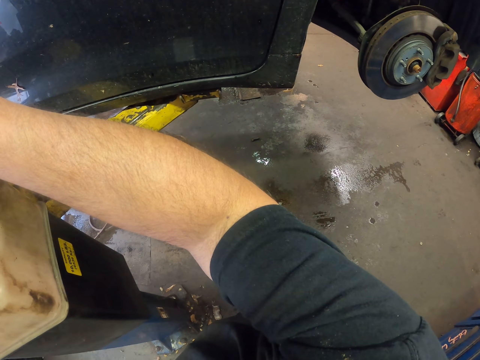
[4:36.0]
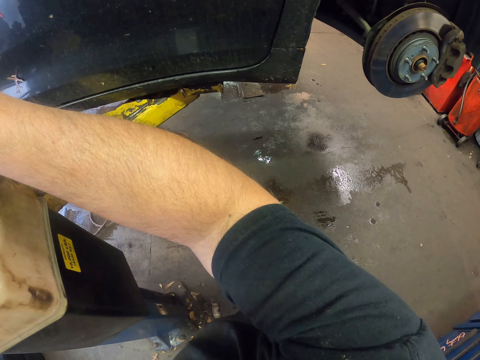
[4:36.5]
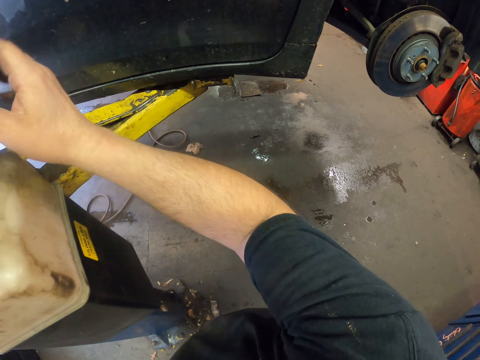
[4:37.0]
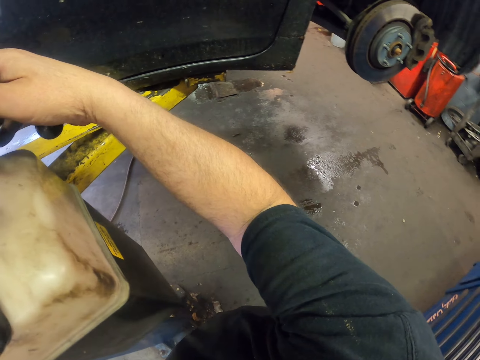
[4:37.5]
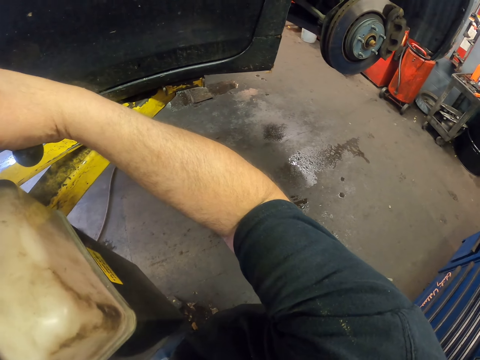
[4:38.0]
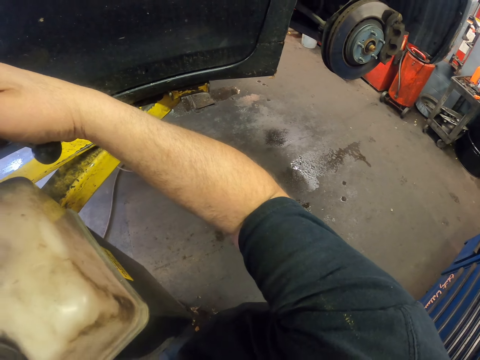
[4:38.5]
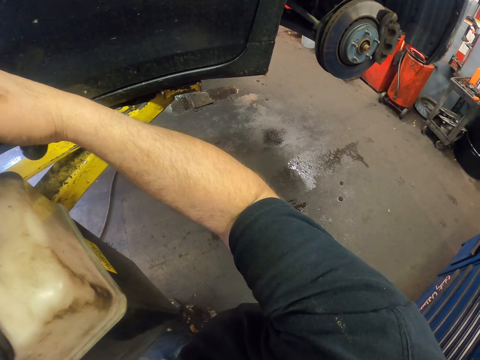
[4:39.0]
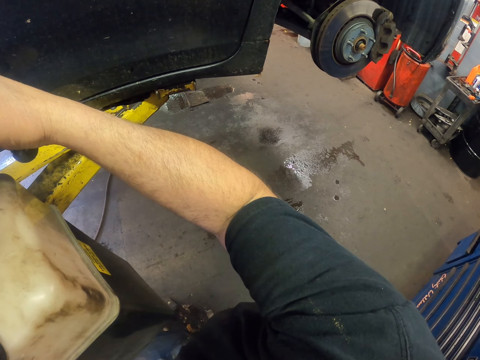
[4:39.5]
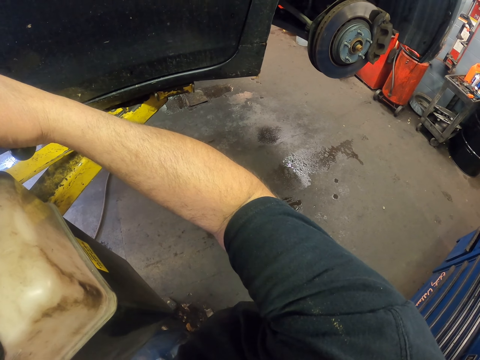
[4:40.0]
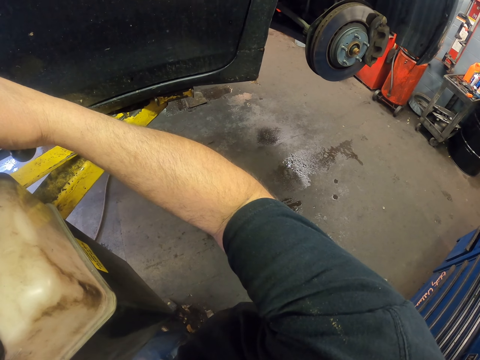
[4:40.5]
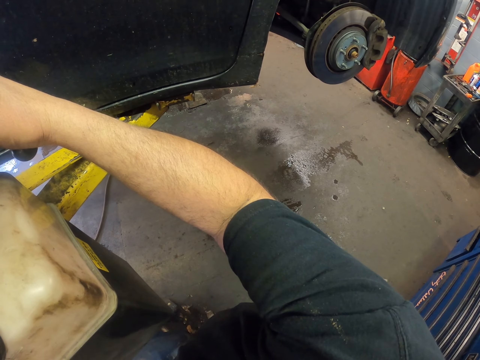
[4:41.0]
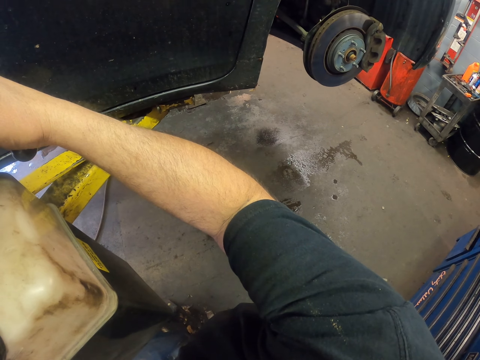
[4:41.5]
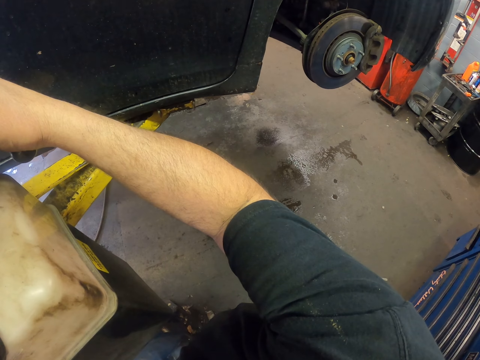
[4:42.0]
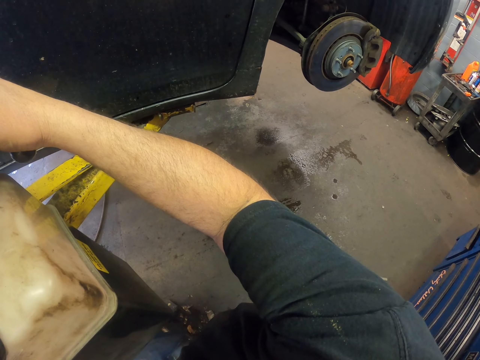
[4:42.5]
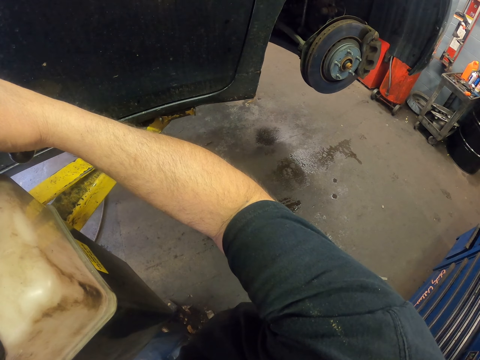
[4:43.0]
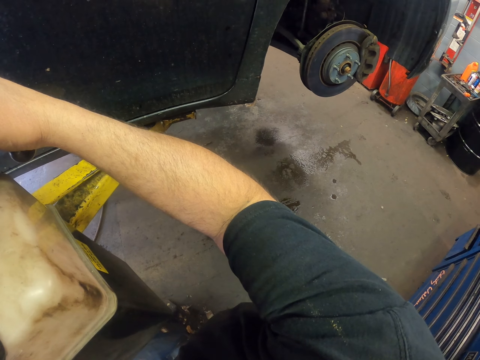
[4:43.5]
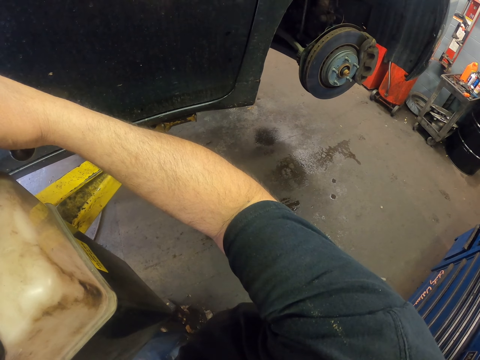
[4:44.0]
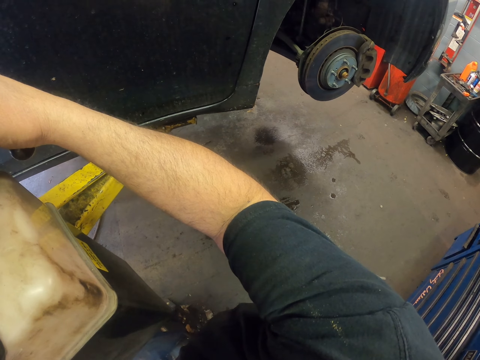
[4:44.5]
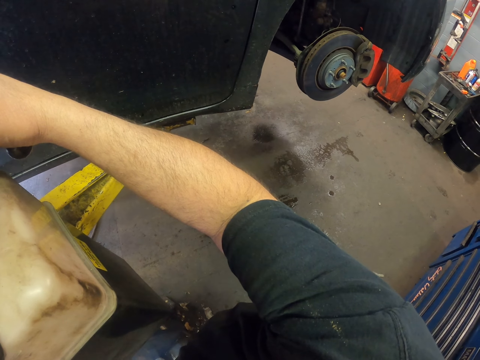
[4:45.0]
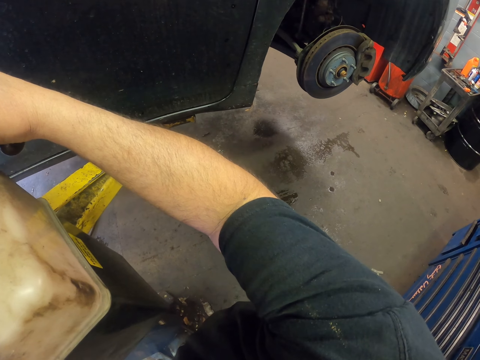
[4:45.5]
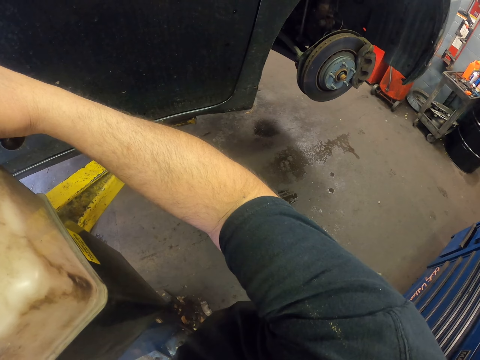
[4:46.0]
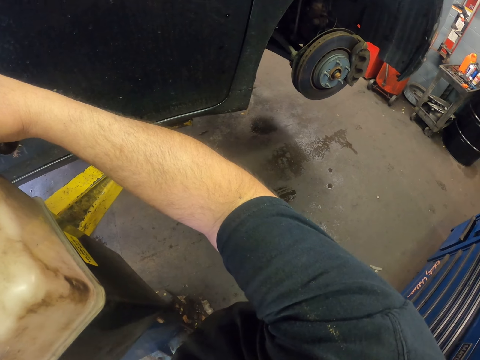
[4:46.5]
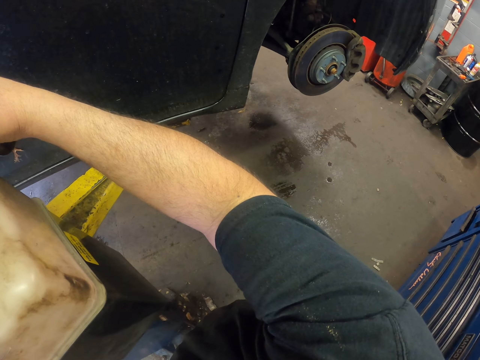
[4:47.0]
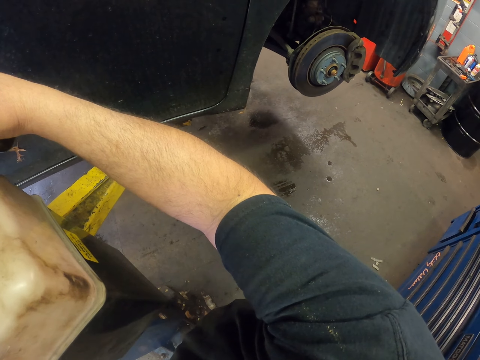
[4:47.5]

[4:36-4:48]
The camera wearer descends the car.

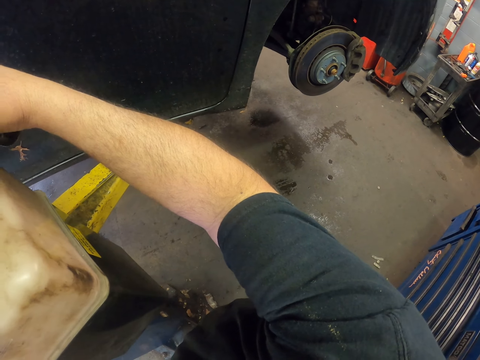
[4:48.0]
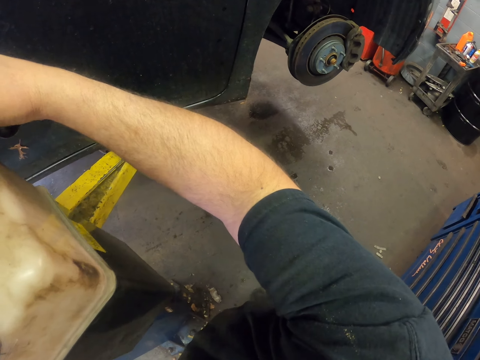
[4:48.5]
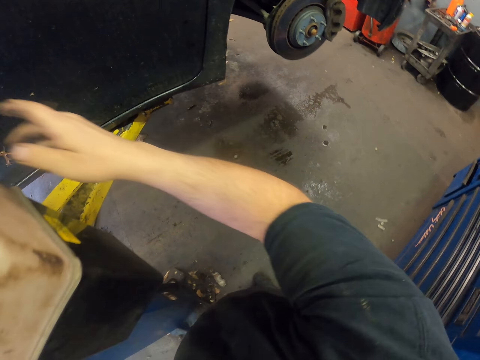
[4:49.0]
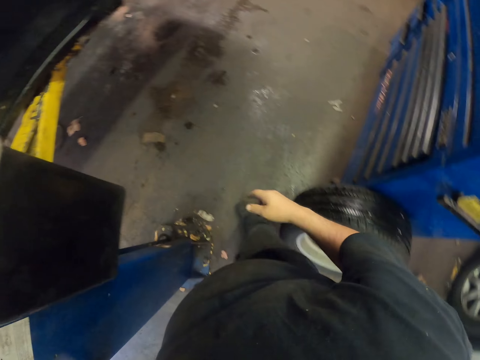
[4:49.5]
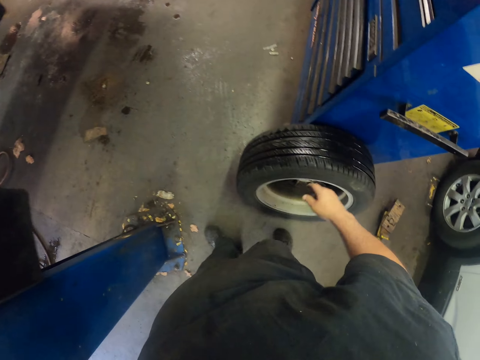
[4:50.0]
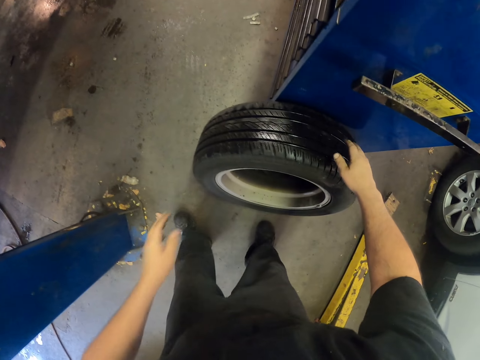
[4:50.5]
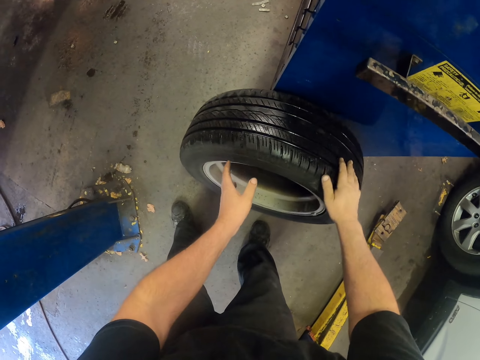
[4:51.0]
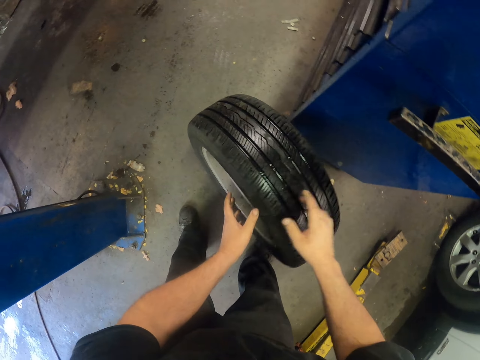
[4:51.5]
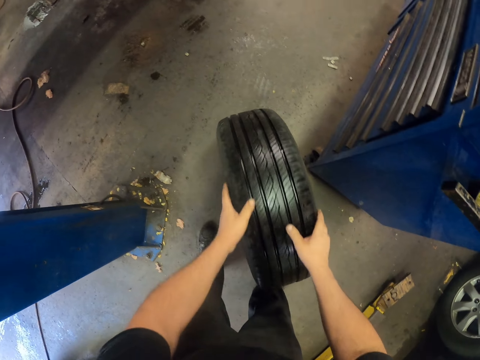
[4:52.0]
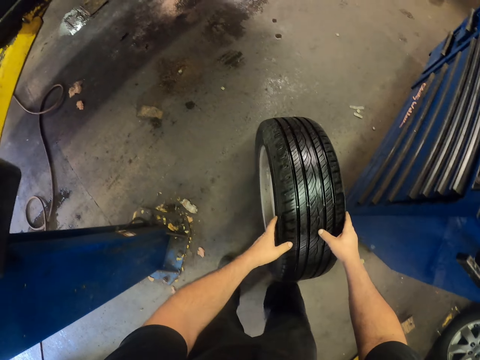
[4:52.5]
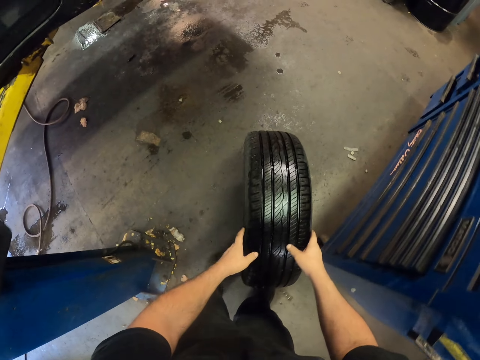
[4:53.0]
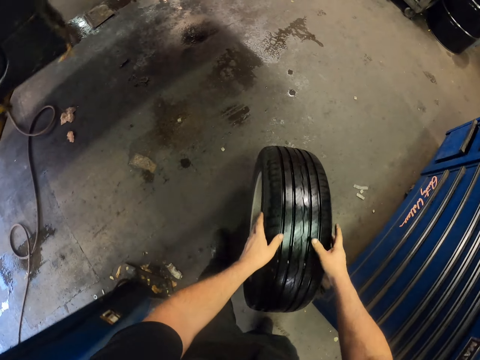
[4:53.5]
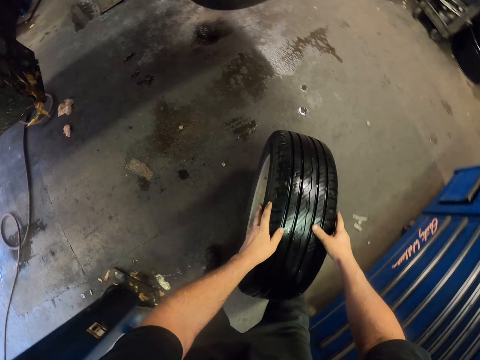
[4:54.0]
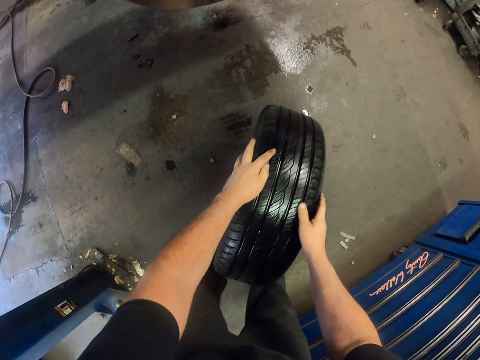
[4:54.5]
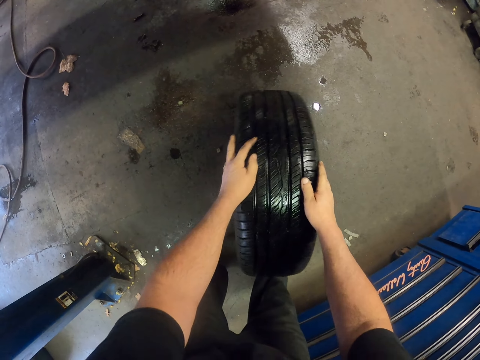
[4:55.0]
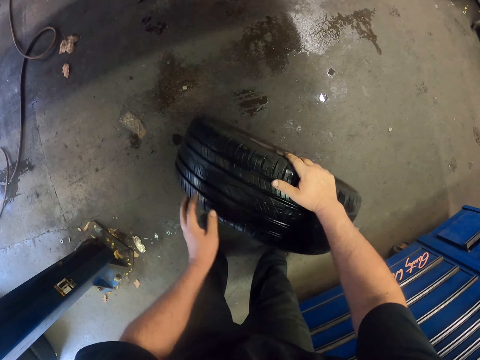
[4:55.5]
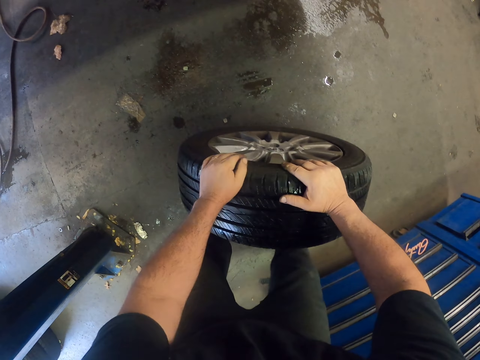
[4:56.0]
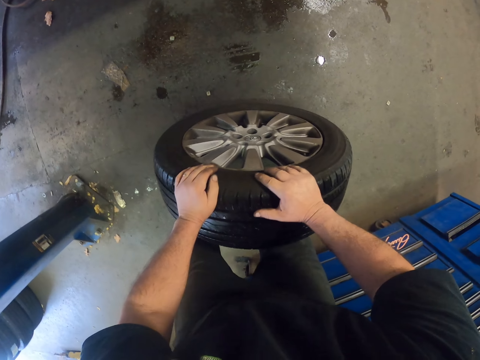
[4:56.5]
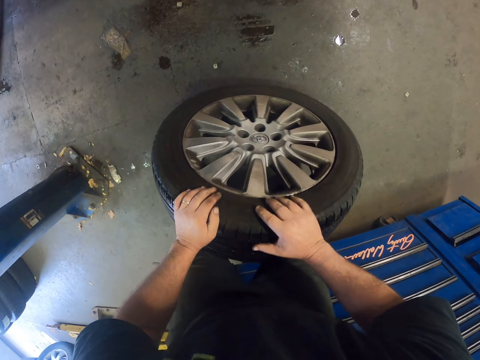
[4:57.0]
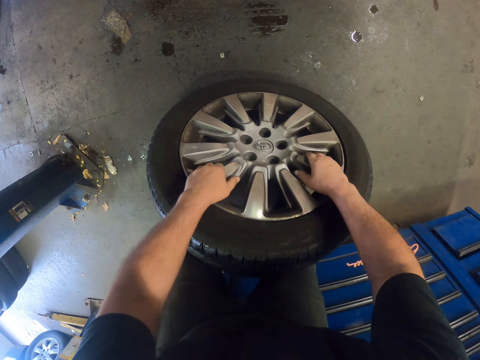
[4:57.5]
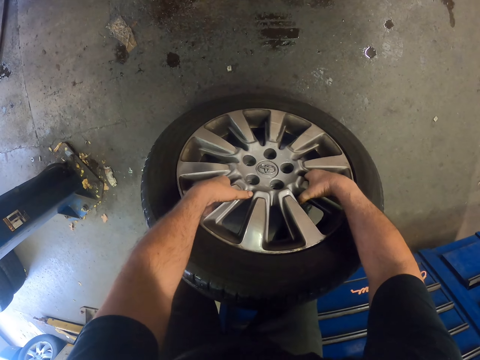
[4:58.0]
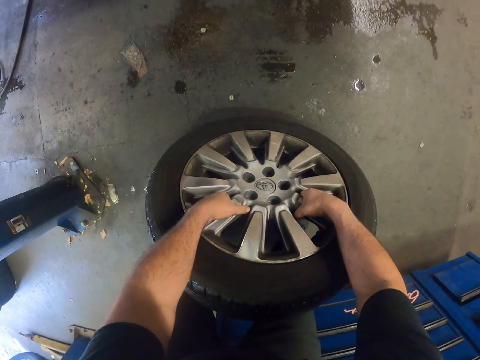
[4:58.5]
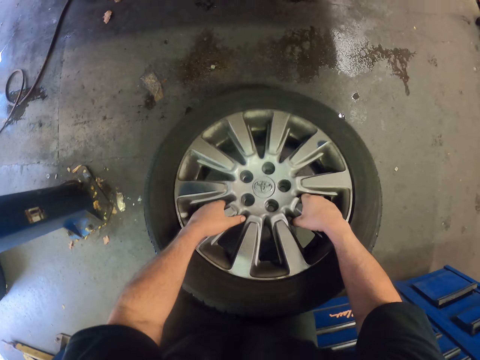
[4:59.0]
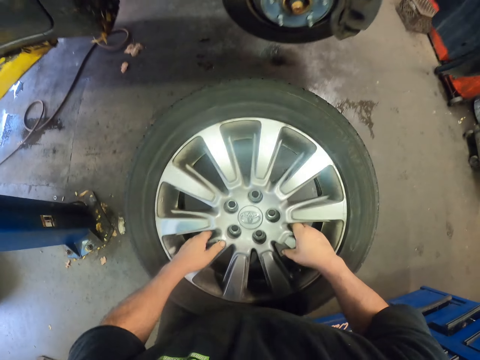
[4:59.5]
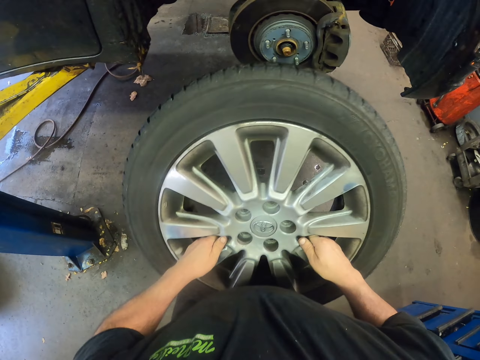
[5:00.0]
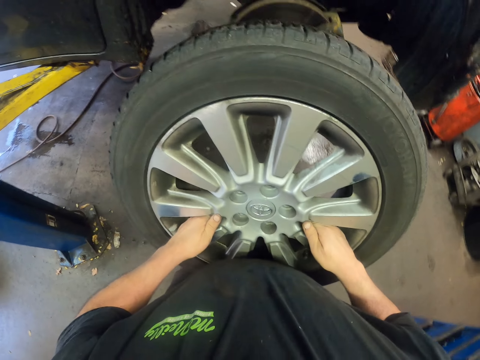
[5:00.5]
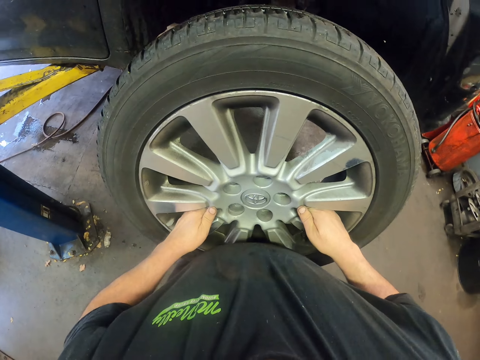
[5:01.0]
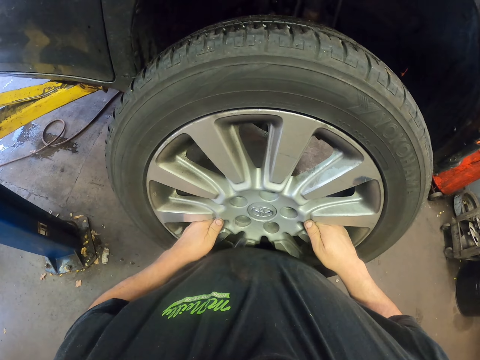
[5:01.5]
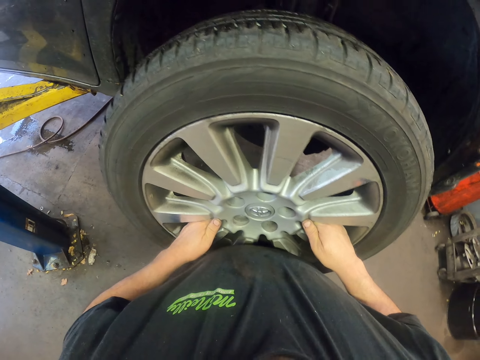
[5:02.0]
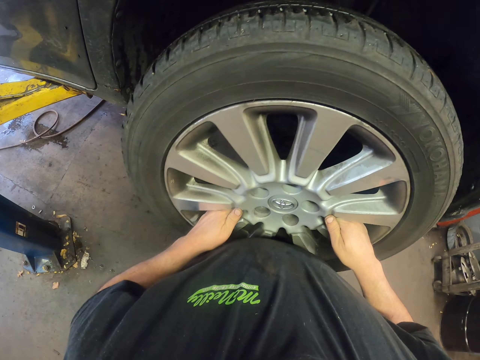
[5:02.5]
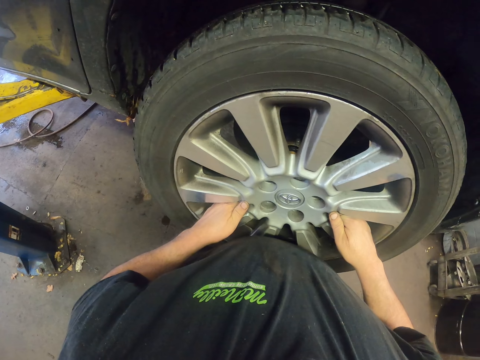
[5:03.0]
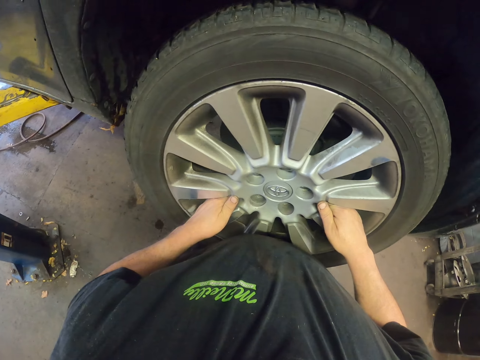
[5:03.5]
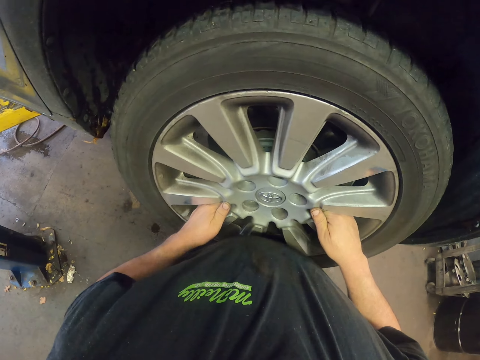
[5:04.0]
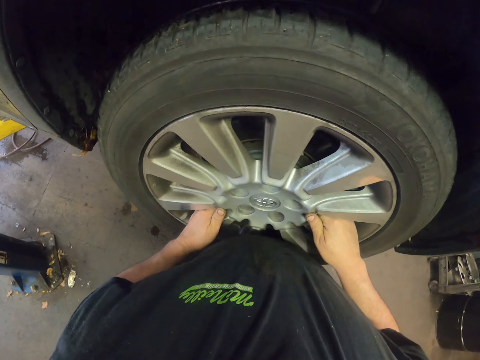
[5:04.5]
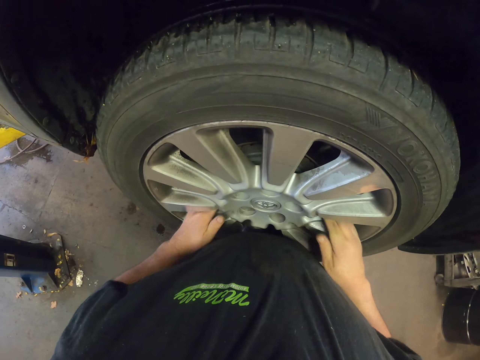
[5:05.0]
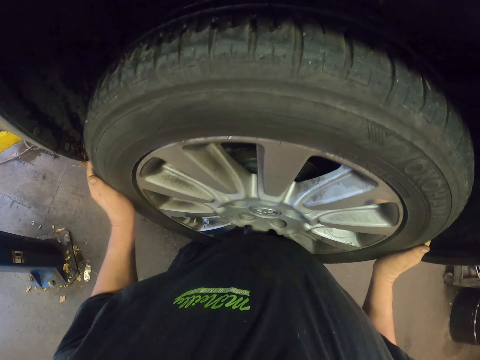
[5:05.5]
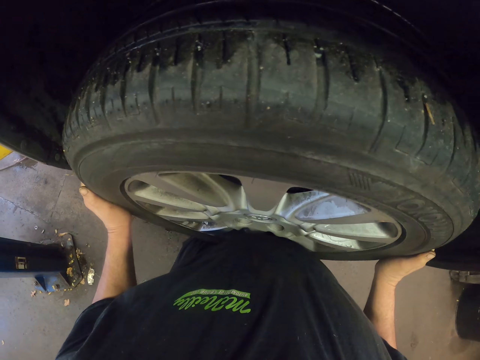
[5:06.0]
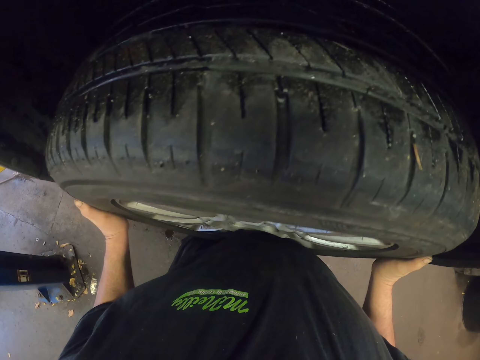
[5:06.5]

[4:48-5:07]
The camera wearer holds a tire. They push the tire towards the car. They carry the tire. They place the tire on its place. They assemble the tire on the car.
